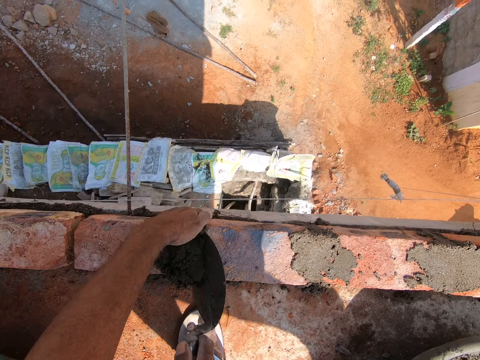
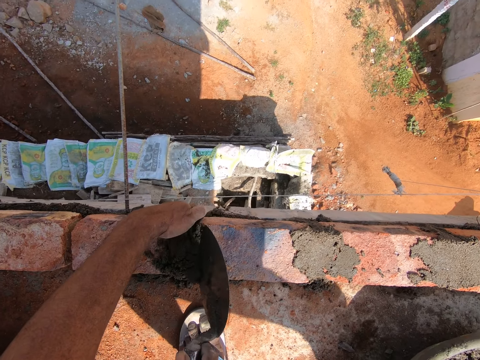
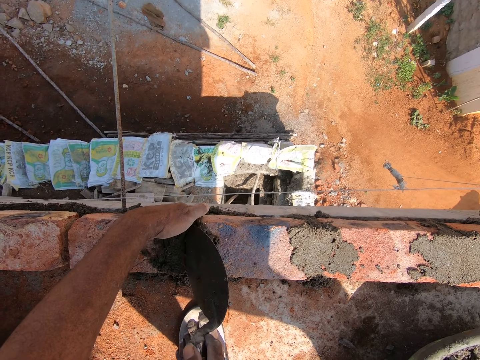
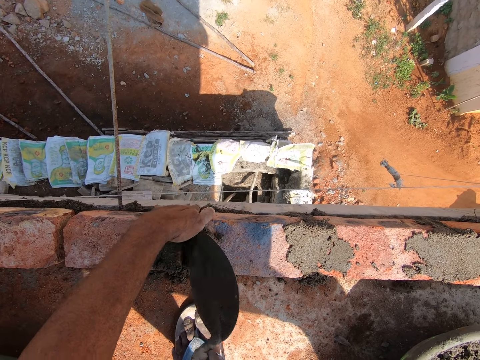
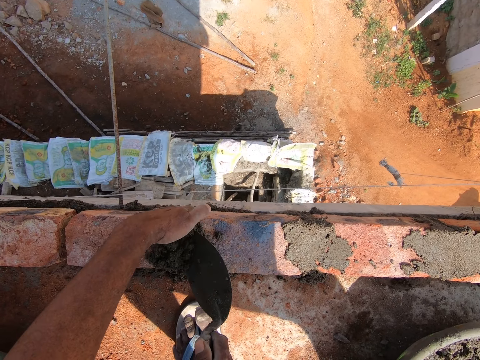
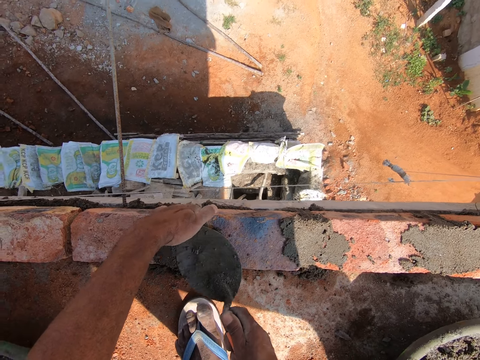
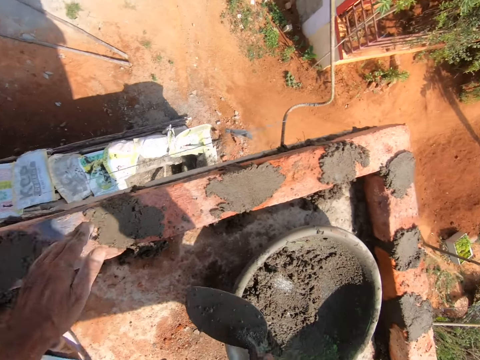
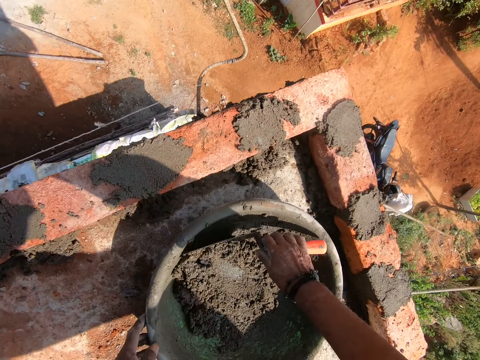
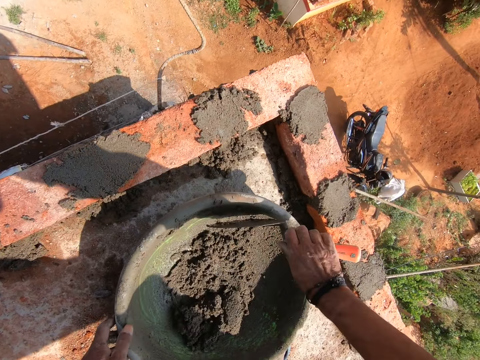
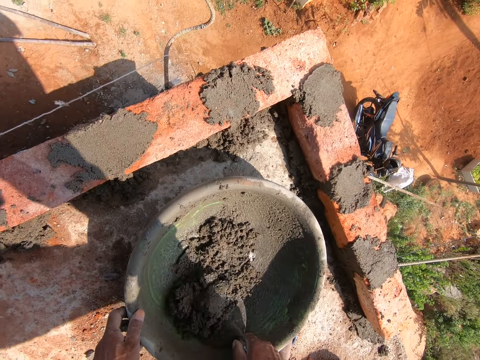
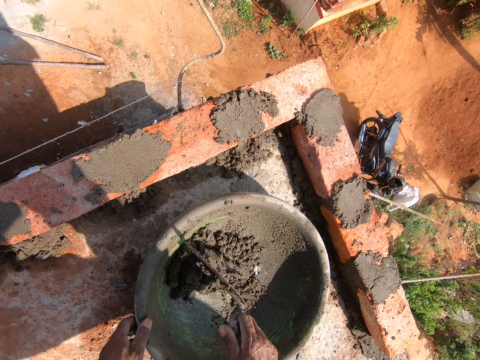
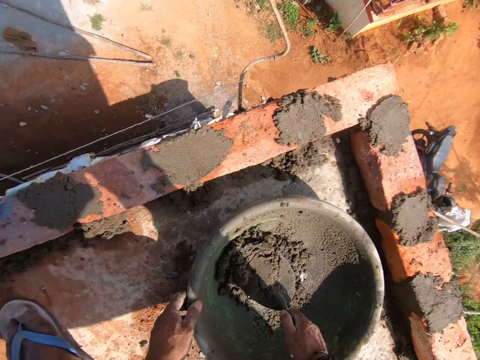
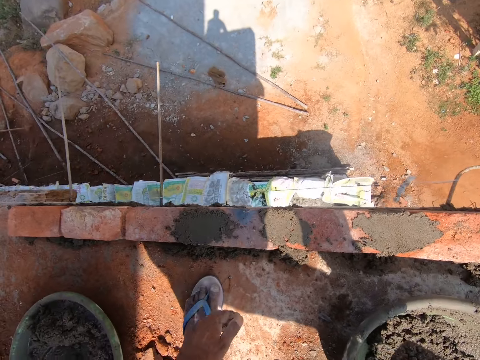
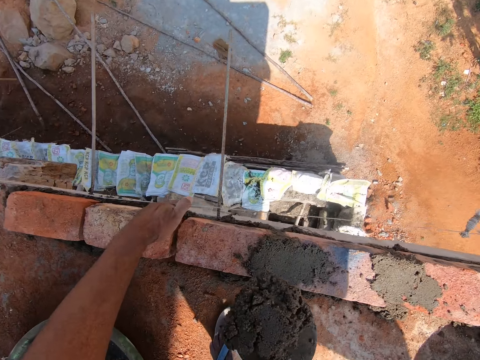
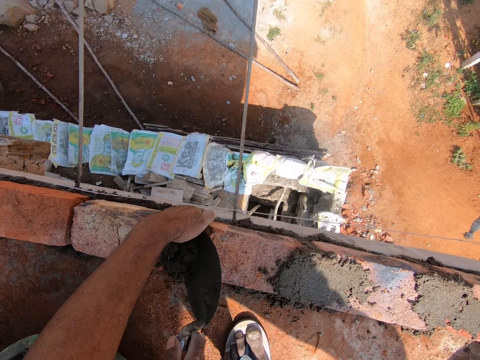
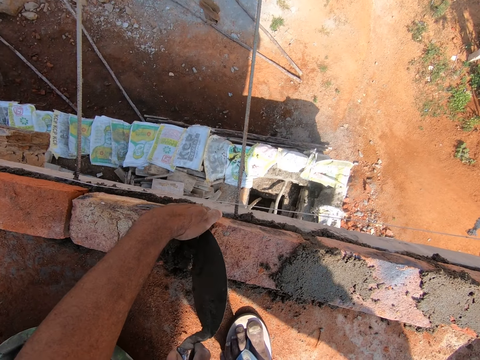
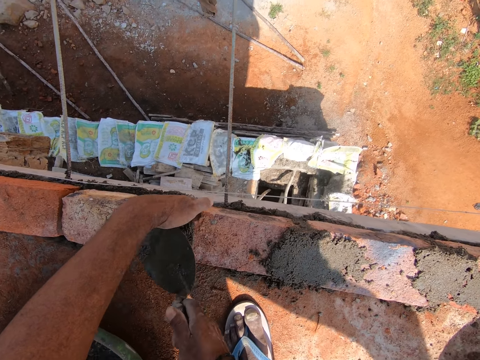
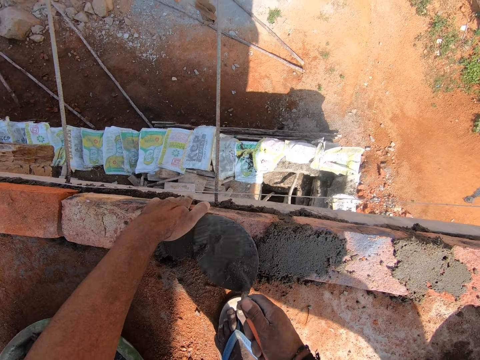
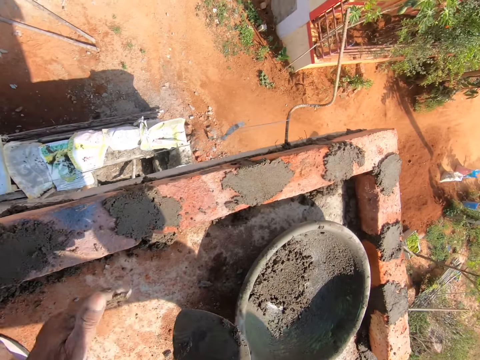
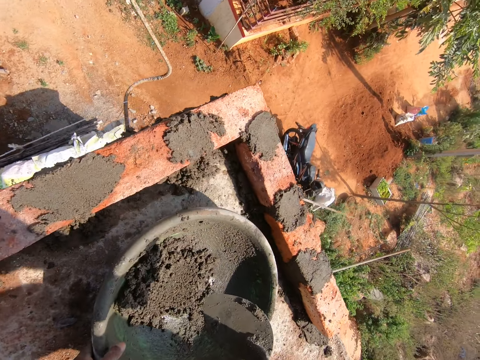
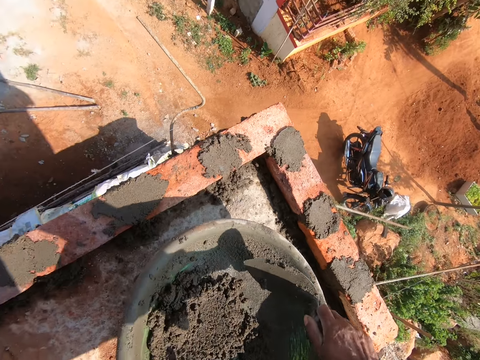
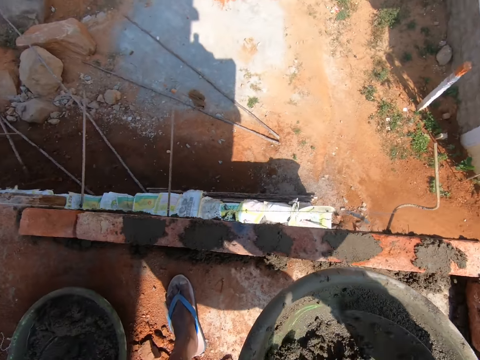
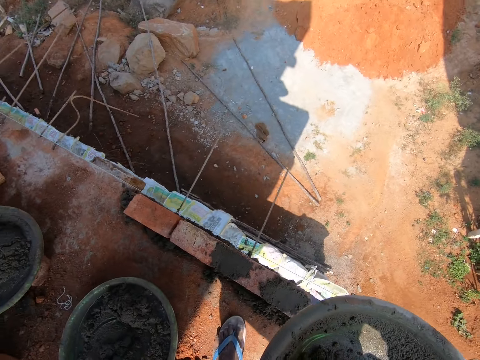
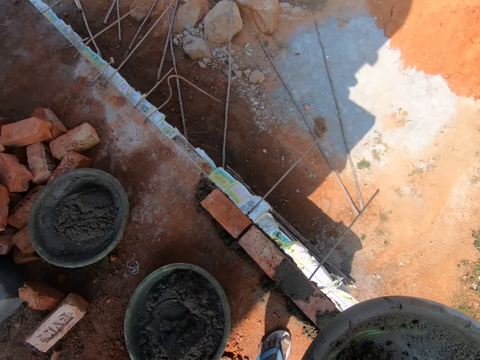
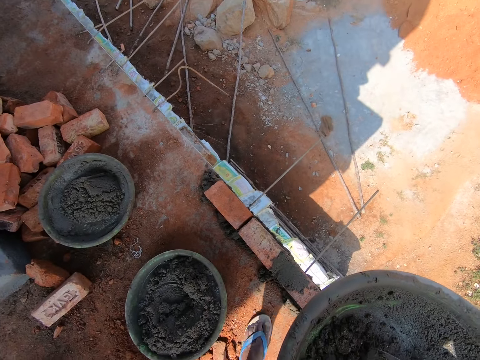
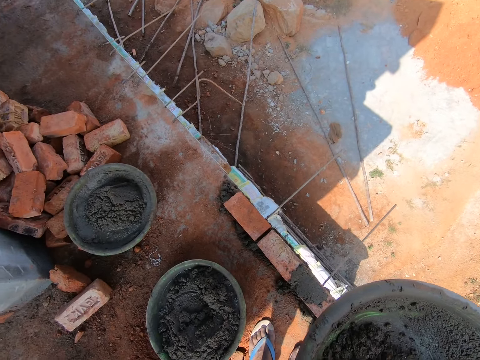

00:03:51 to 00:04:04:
The camera wearer places the concrete between the bricks. They spread the concrete with the trowel. They scrape concrete from the basin with the trowel. They fetch concrete with the trowel. They place the concrete between the bricks. They spread the concrete with the trowel. They pick up the basin. They scrape concrete from the basin with the trowel. They move towards another basin.

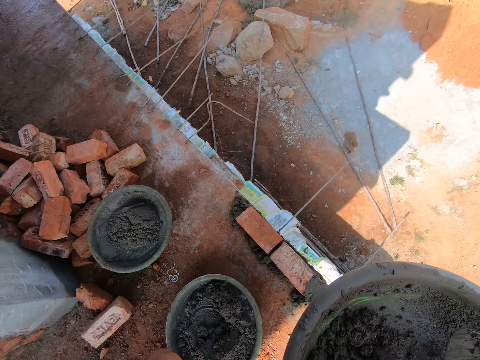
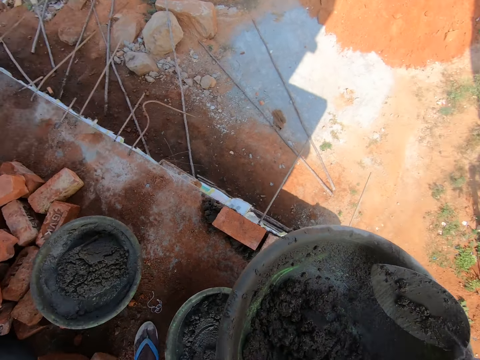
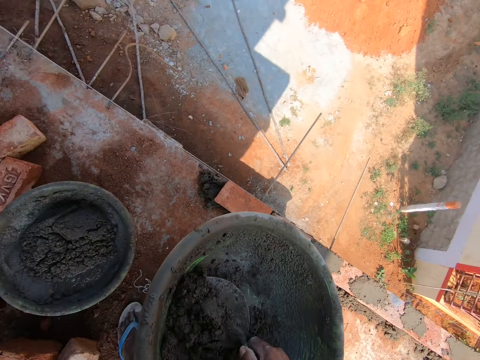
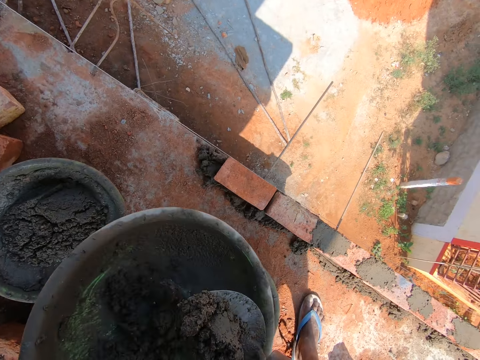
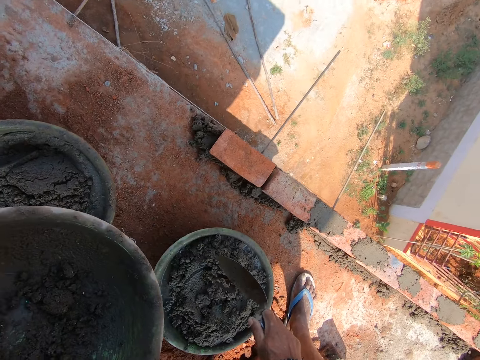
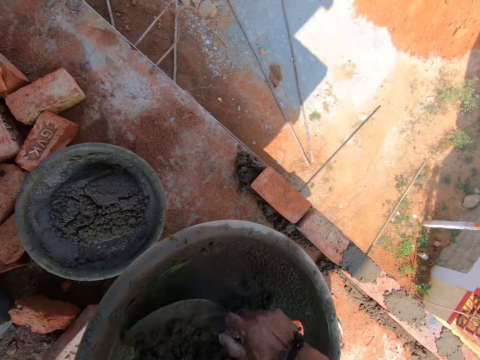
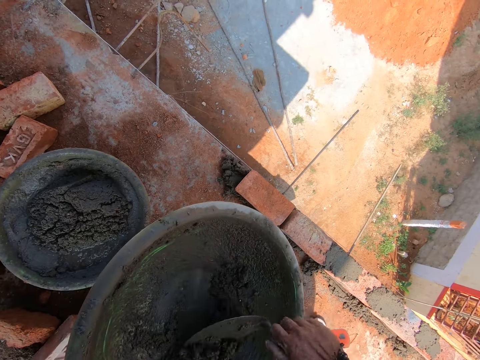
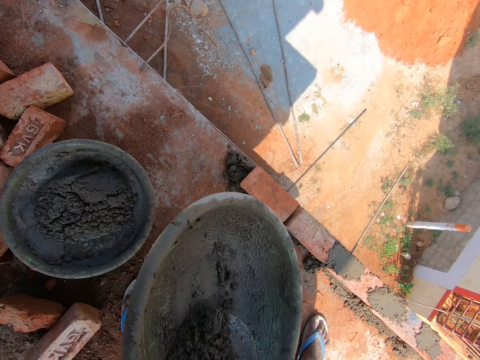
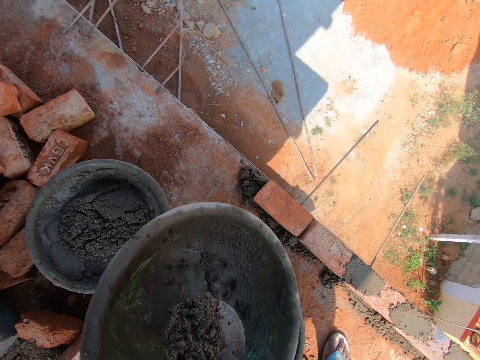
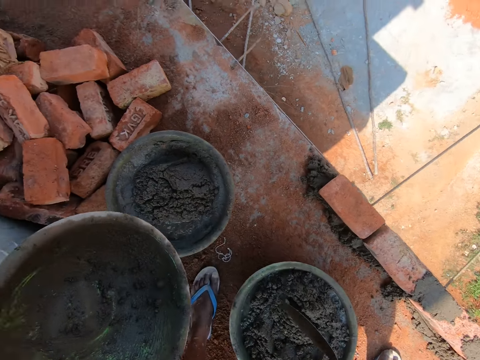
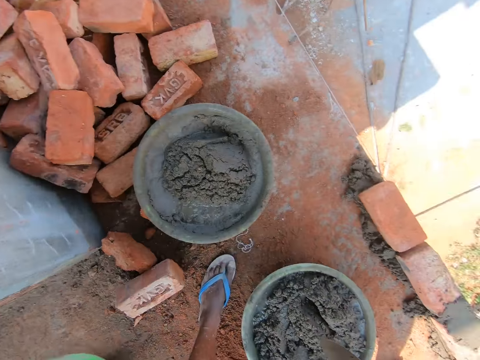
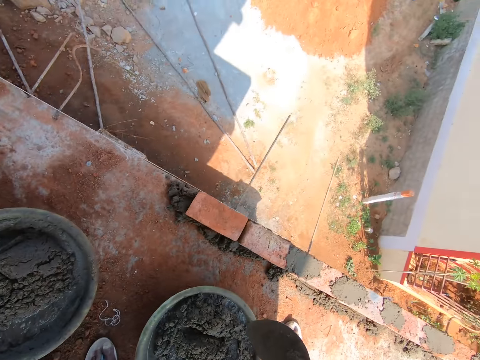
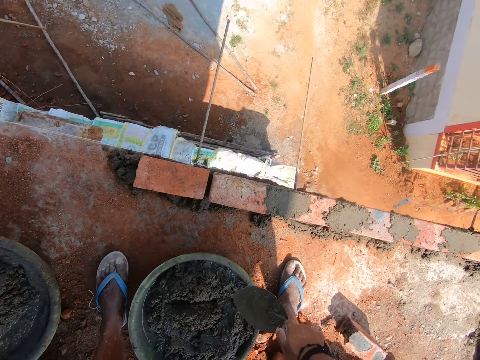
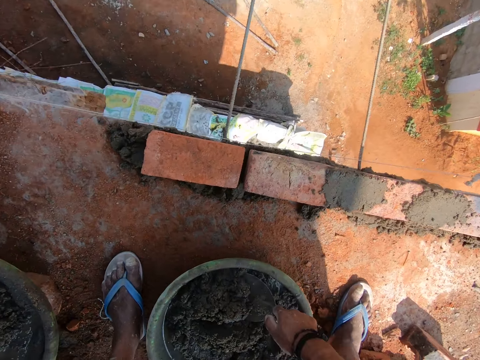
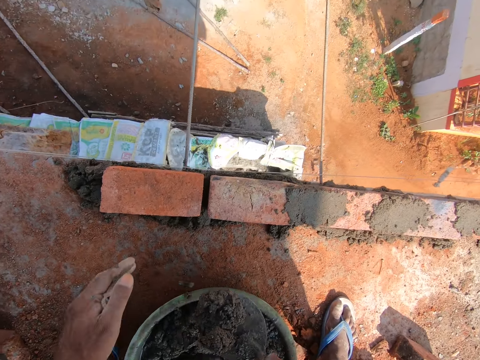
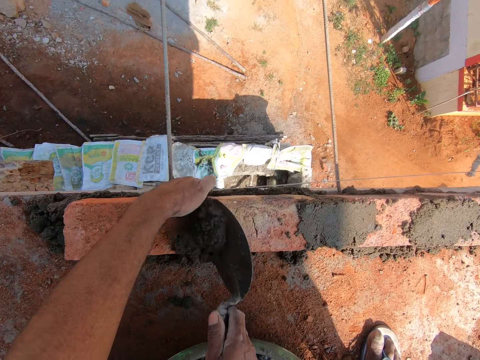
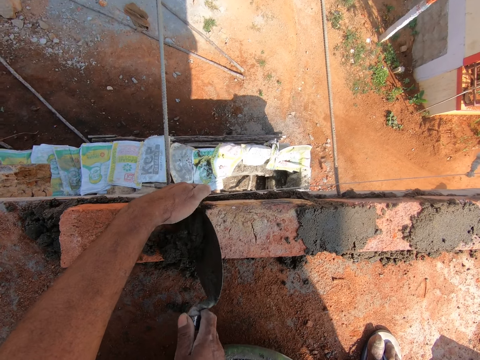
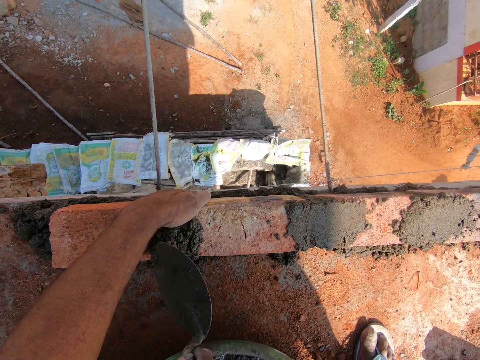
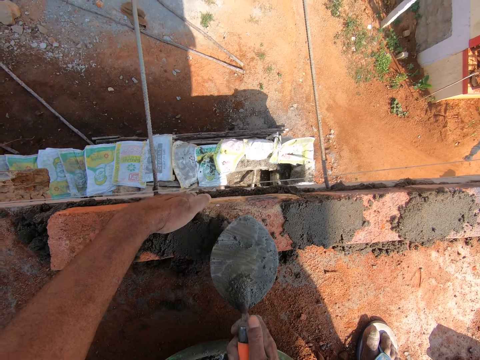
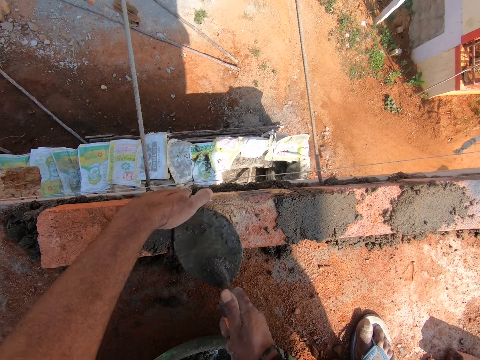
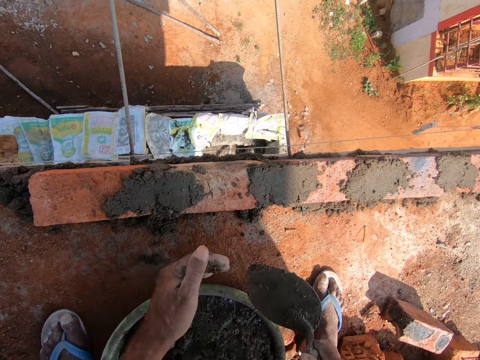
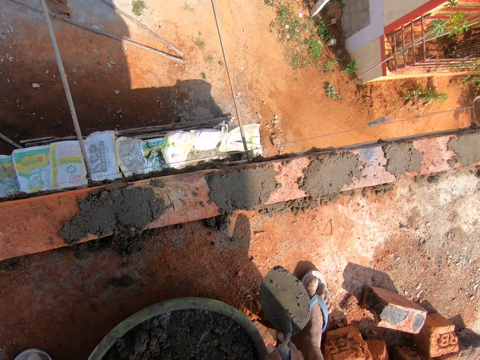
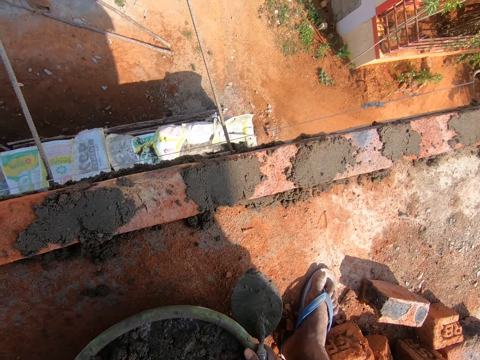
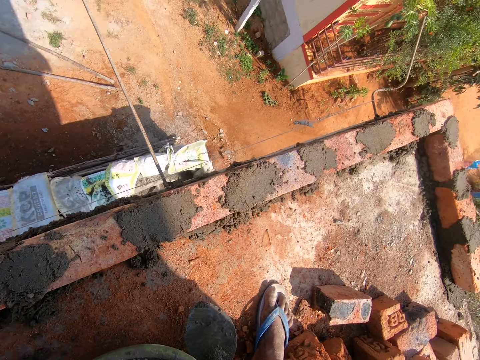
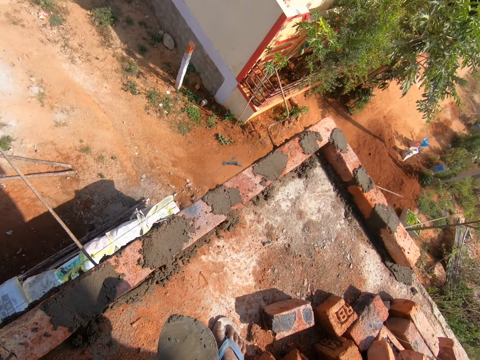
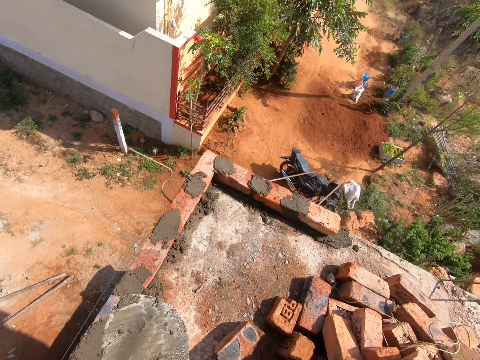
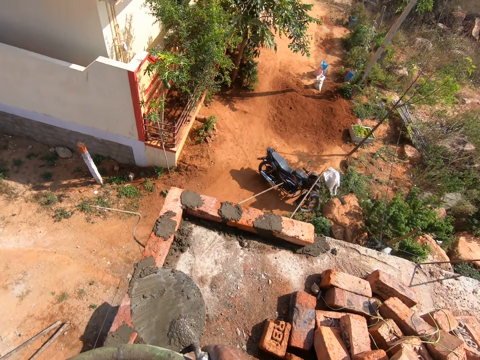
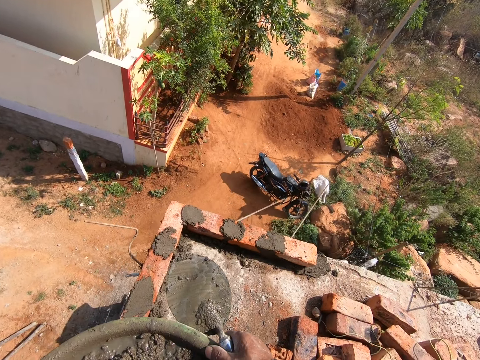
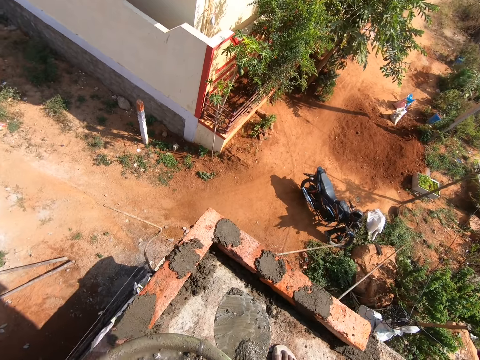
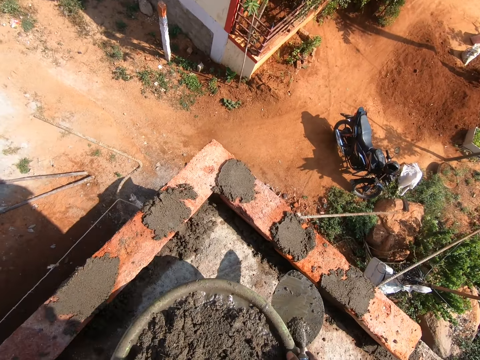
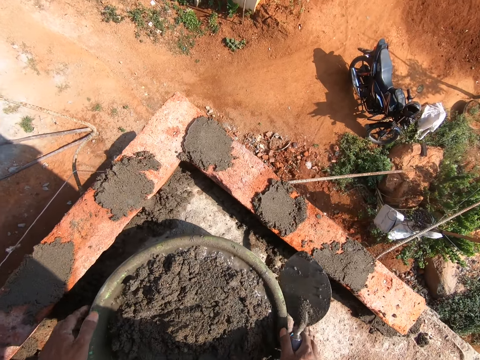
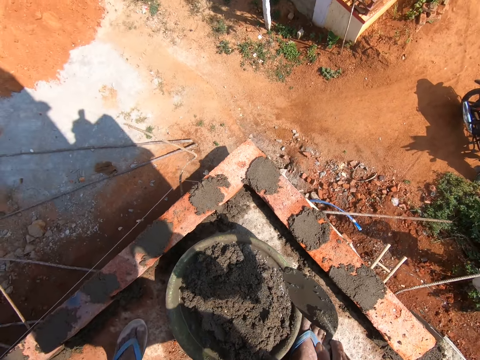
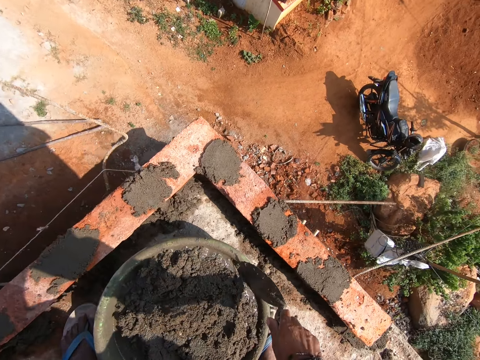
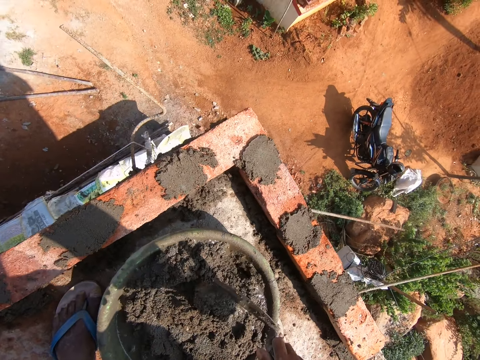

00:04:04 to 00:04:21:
The camera wearer transfers concrete to another basin with the trowel. He scoops up cement. He throws the basin on the floor. He moves the cement aside. He moves the trowel down. He adjusts his position. He bends towards the basin. He fetches concrete with the trowel. He puts the trowel in the basin. He moves his hand forward and moves the trowel forward. He places the concrete between the bricks. He spreads the concrete with the trowel. He moves his hands back. He holds the basin with both his hands. He picks up the basin. He stands up. He walks towards the bricks. He moves forward. He bends towards the floor. He places the basin on the floor. He moves his hands up. He mixes the concrete with the trowel. He dips the trowel in the cement.
